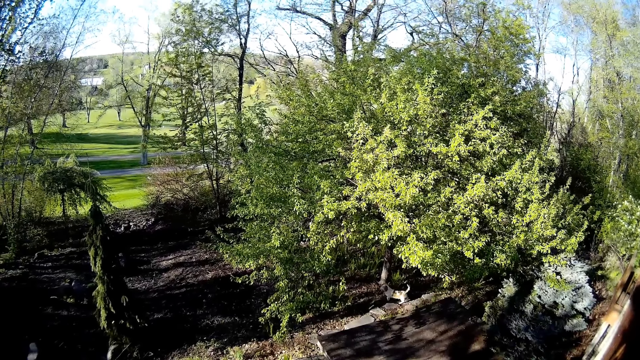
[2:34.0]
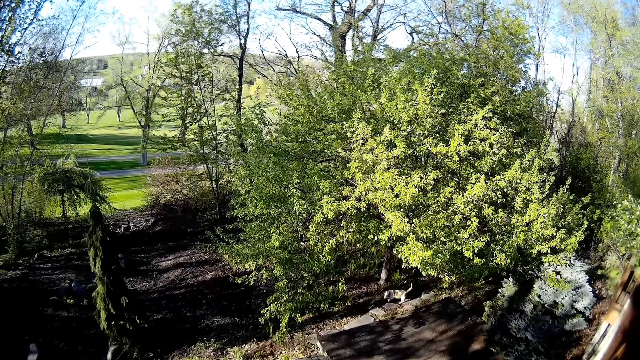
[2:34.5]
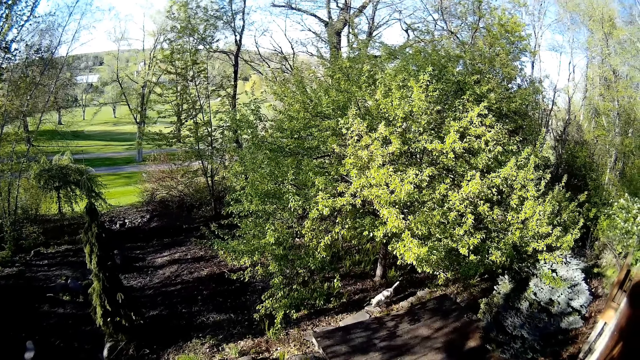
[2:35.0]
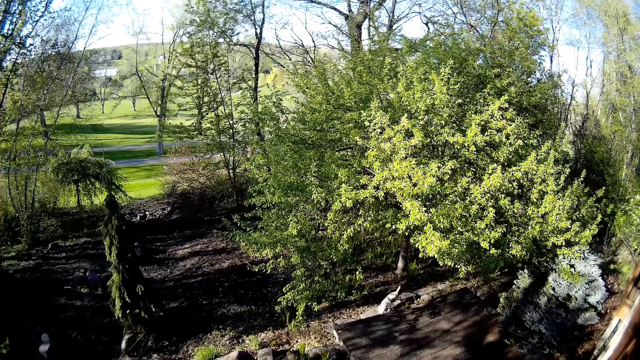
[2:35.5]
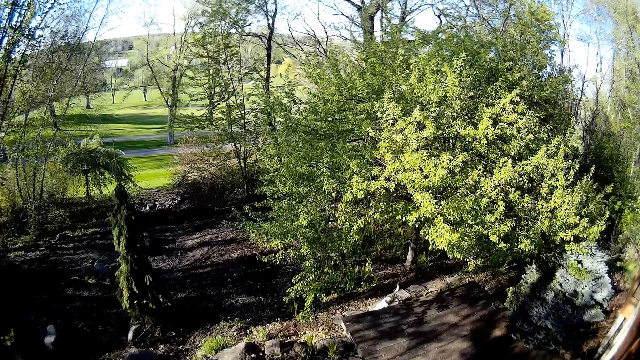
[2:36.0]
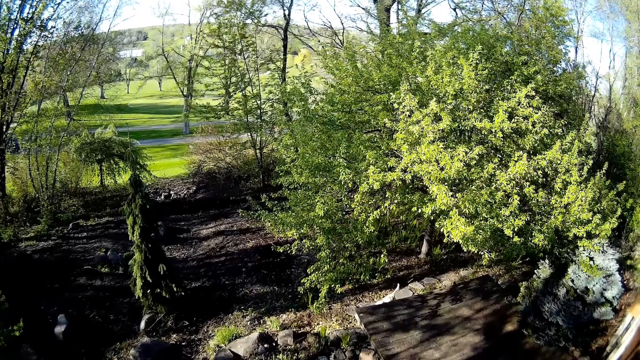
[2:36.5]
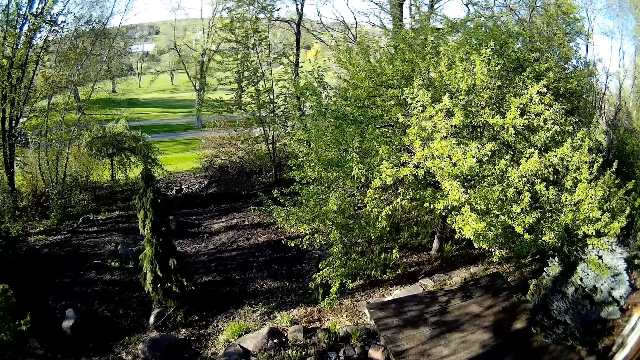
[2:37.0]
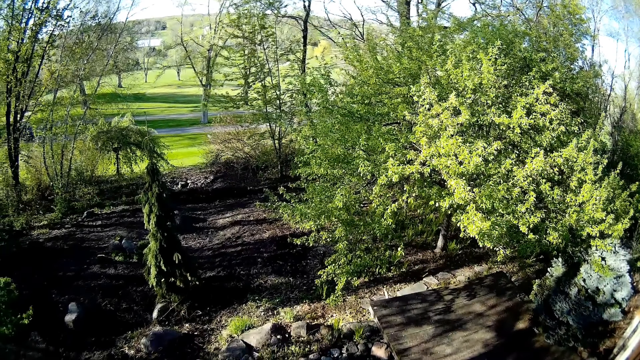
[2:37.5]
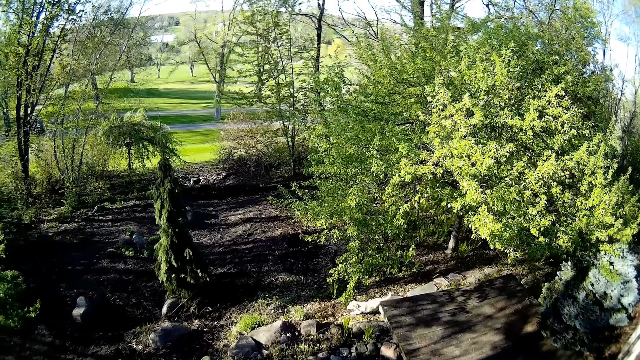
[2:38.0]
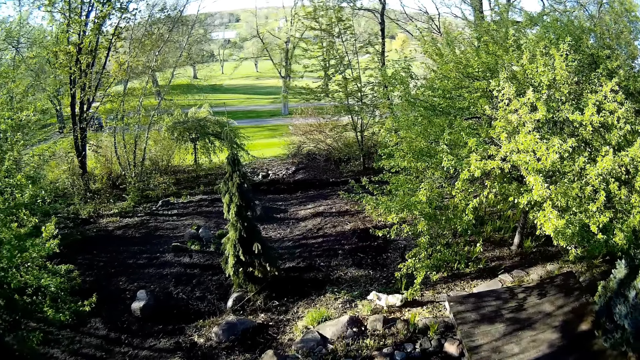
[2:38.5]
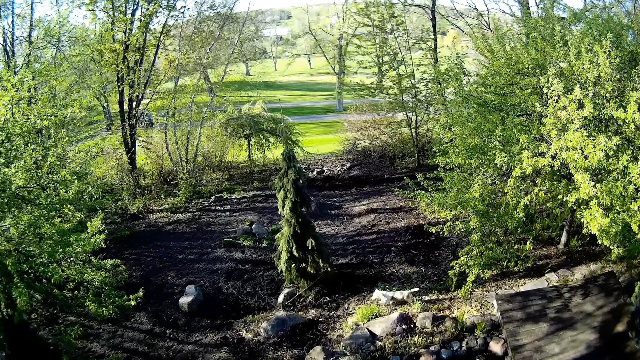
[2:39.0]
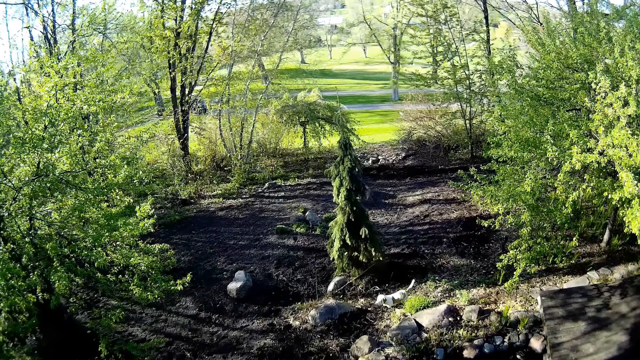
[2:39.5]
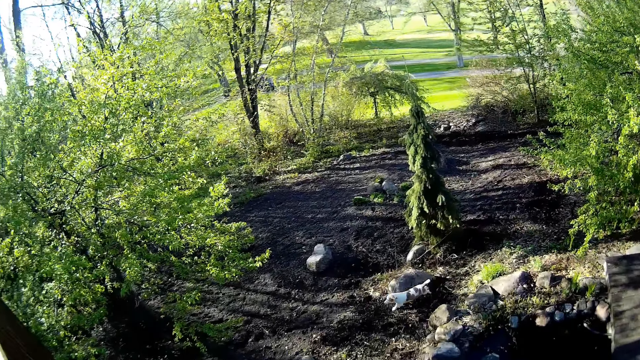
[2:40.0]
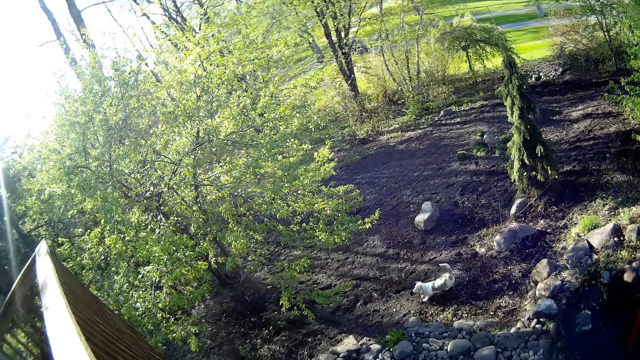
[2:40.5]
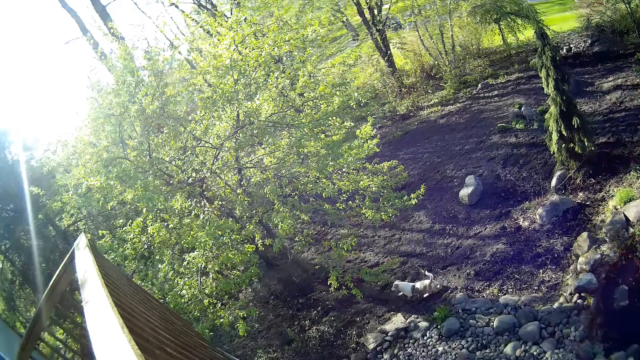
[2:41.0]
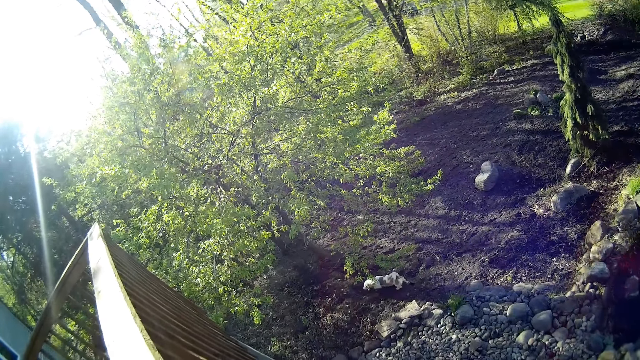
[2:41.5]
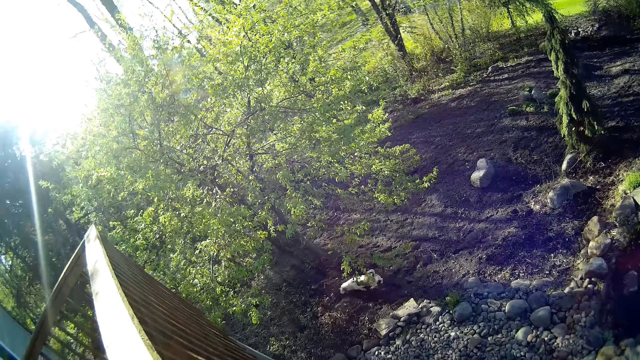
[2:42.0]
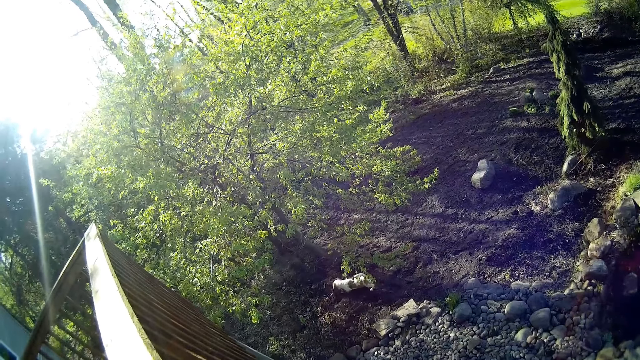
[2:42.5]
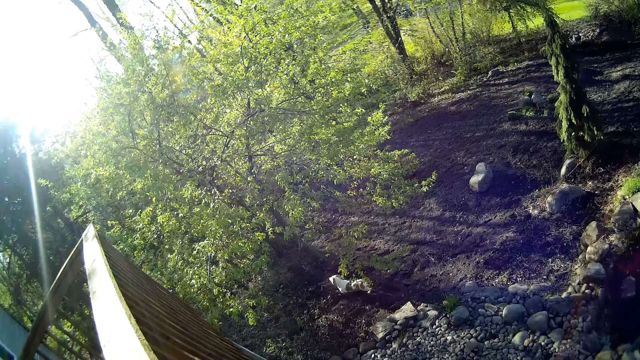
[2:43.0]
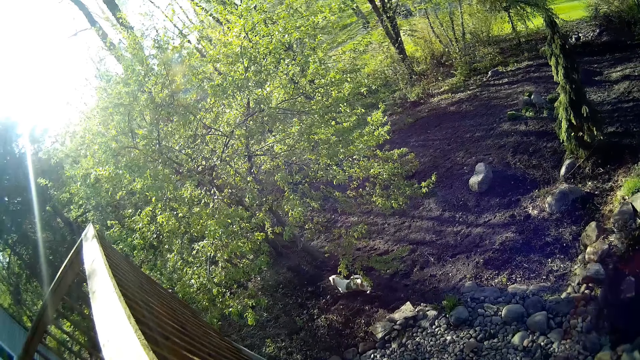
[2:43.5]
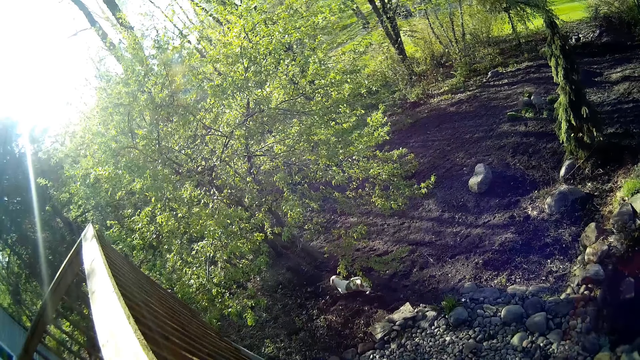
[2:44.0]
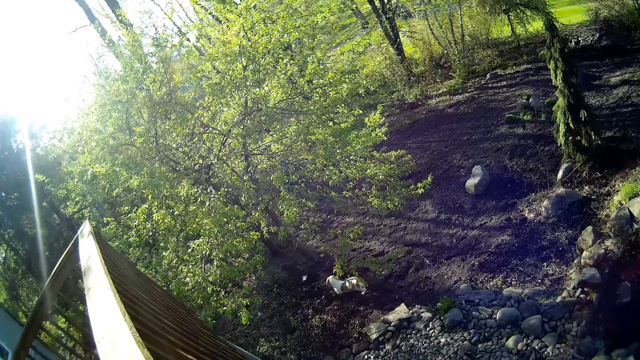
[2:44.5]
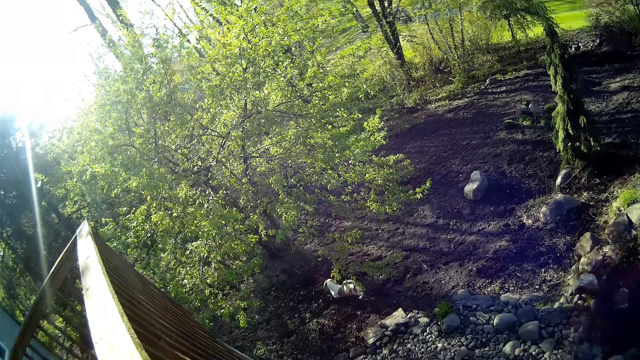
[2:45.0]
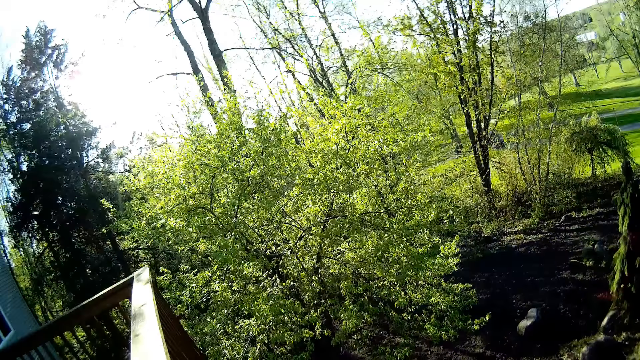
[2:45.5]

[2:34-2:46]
The dog walks further on the lawn. The dog runs to a tree on the lawn.

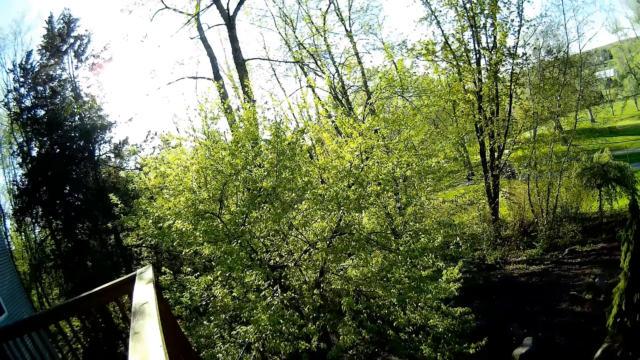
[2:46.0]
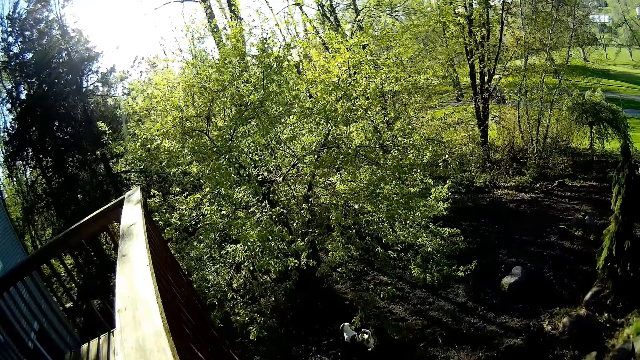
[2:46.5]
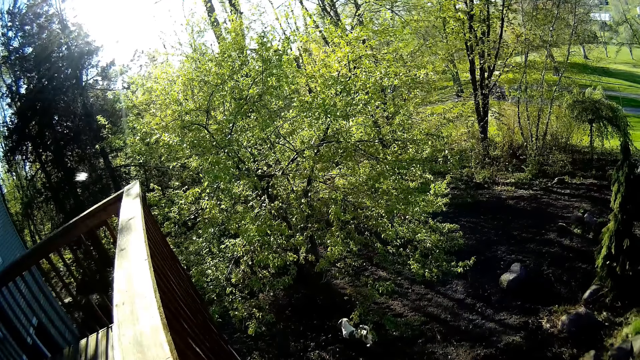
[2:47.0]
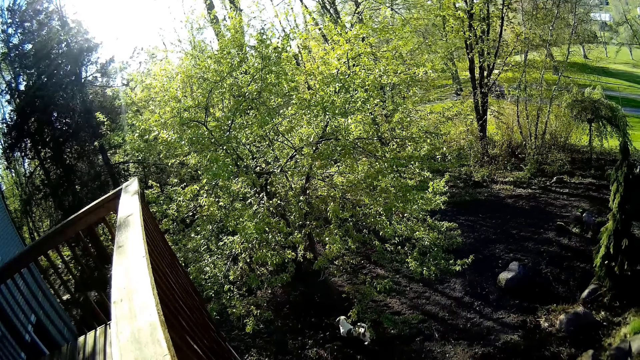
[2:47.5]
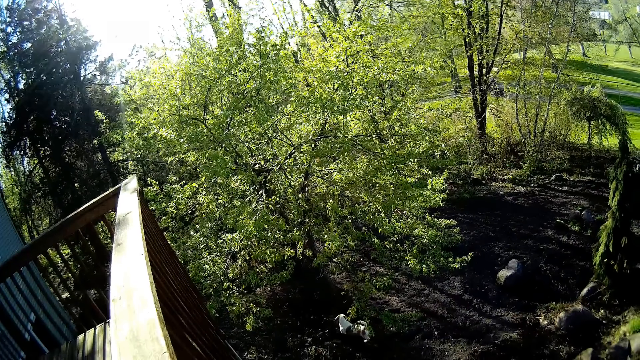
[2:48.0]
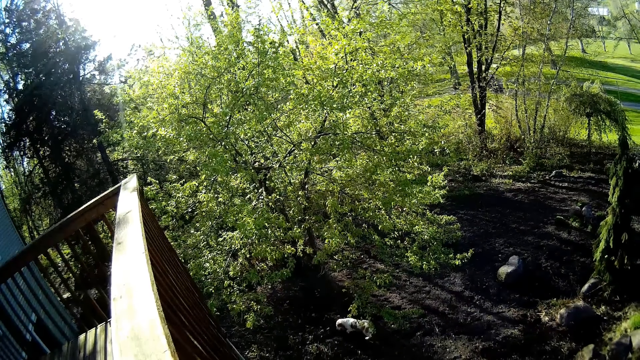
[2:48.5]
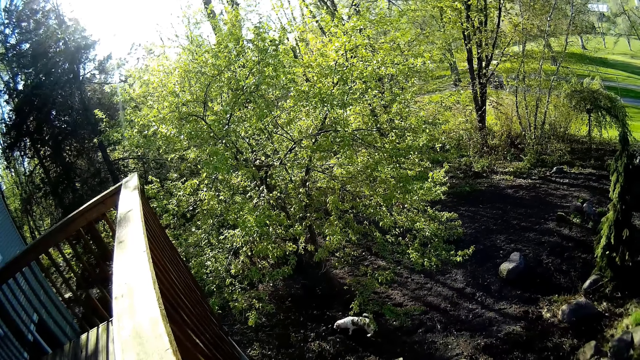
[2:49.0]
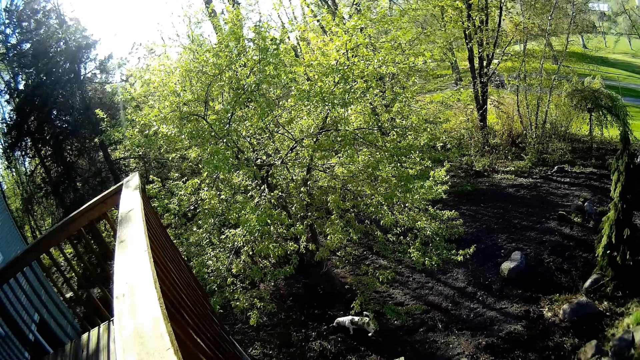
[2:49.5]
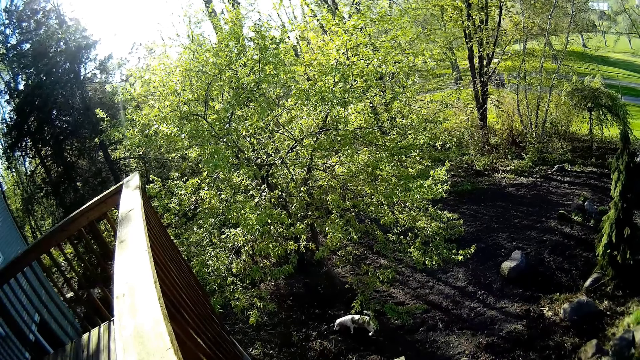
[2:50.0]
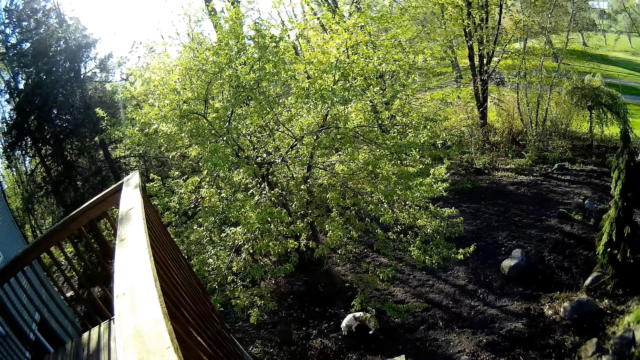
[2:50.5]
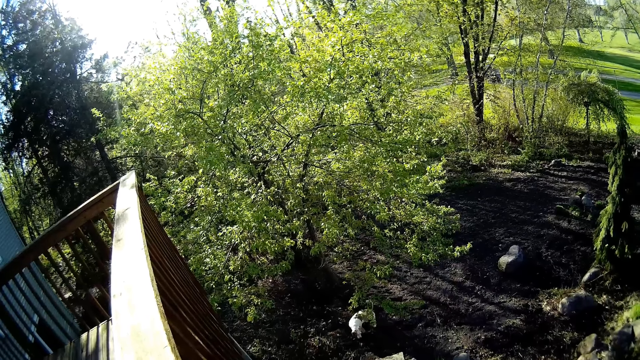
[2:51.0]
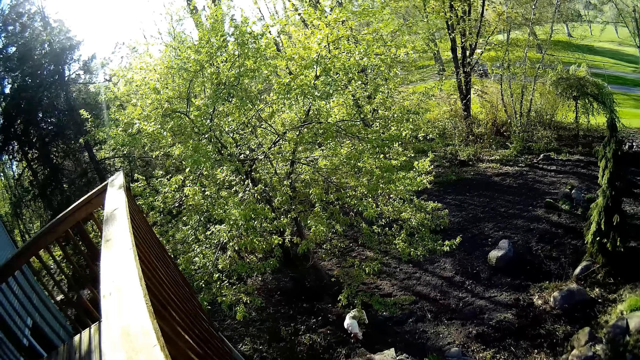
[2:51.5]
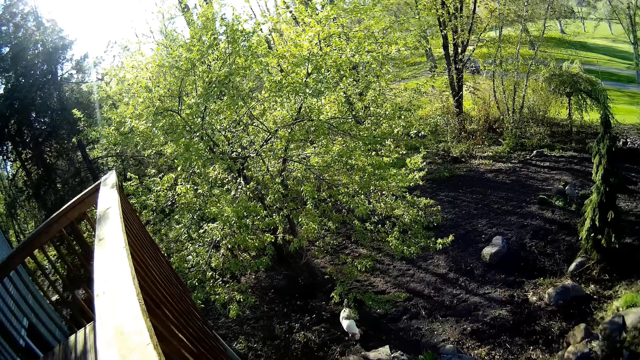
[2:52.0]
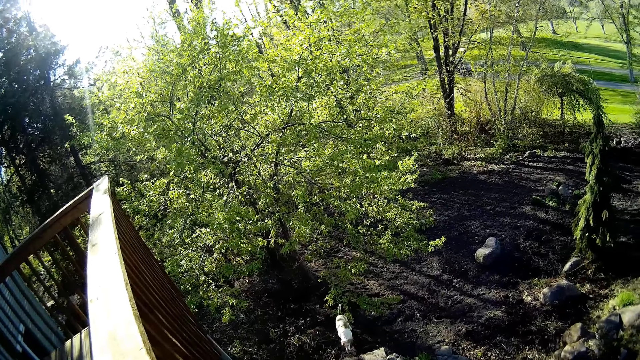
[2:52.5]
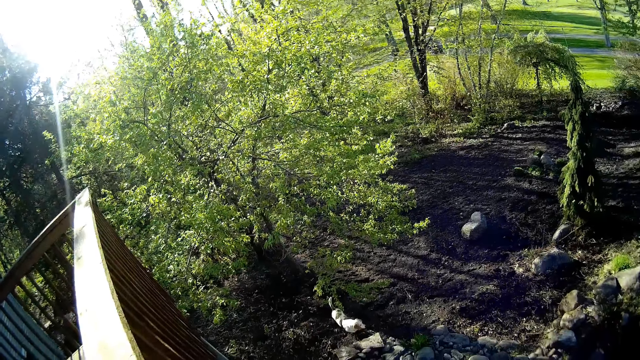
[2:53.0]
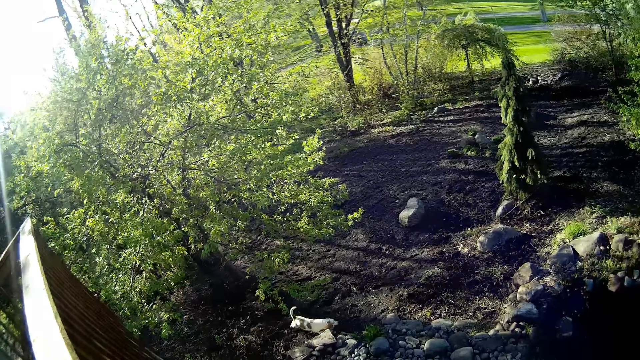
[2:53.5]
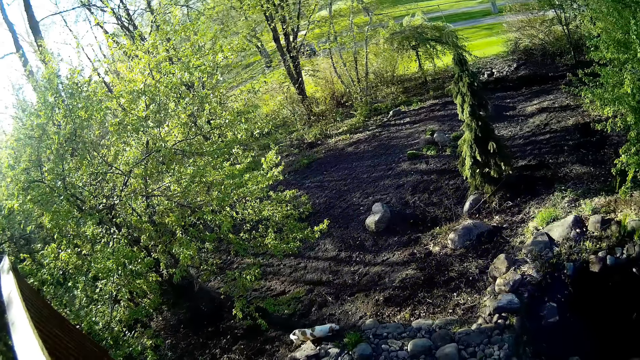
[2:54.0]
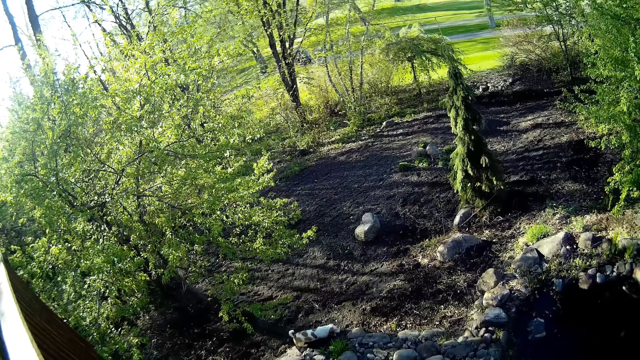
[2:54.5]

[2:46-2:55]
The camera wearer talks to the dog. They talk to the dog again. The dog walks on the lawn.
